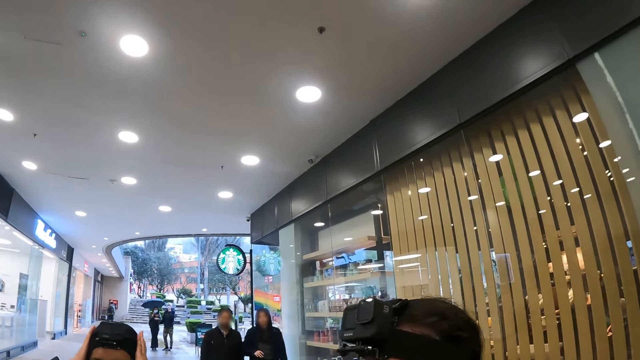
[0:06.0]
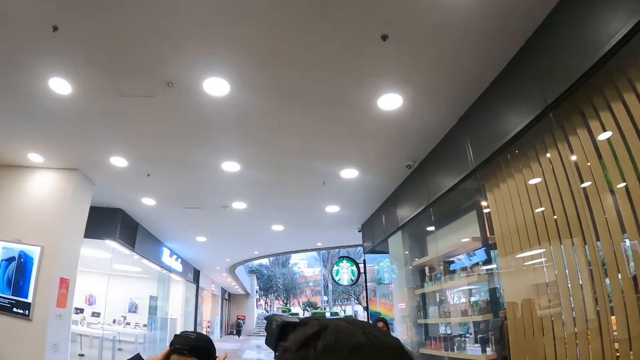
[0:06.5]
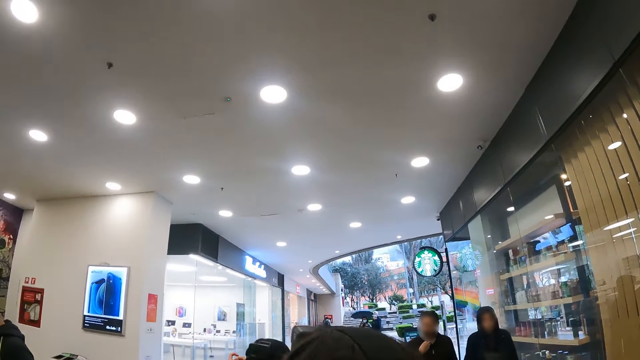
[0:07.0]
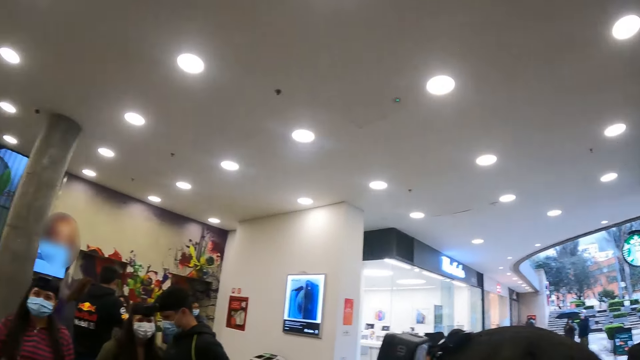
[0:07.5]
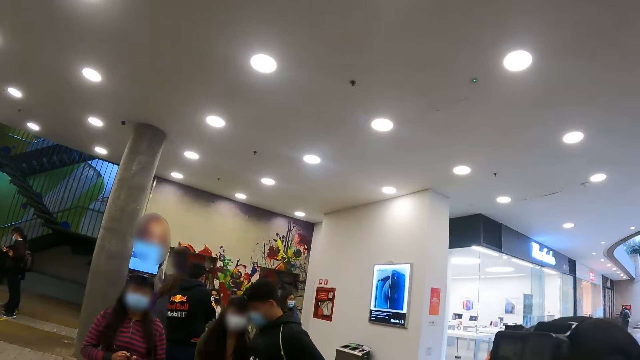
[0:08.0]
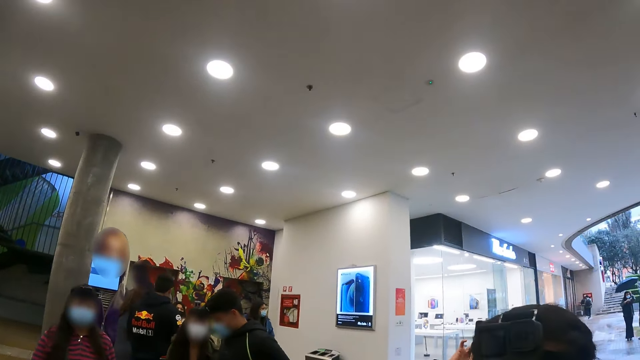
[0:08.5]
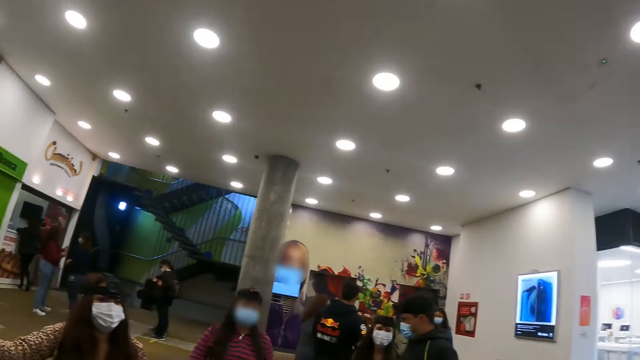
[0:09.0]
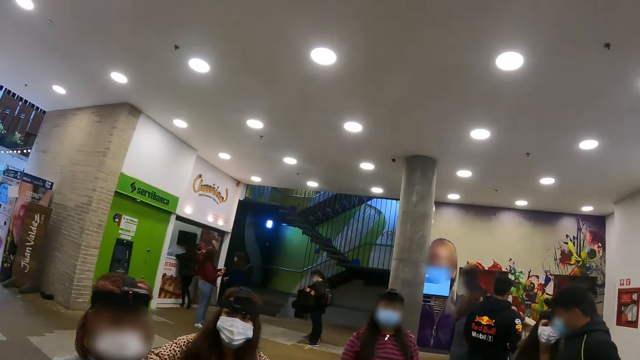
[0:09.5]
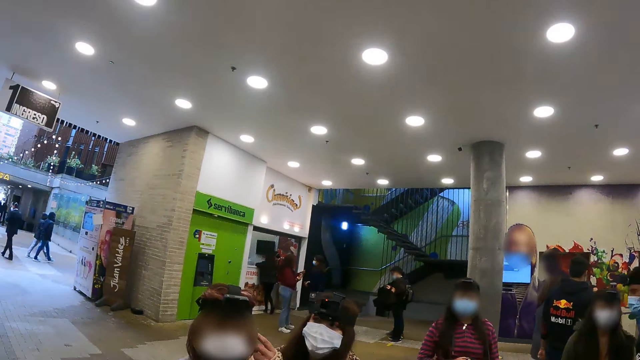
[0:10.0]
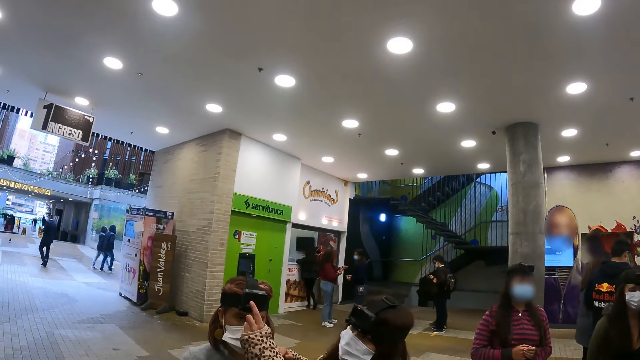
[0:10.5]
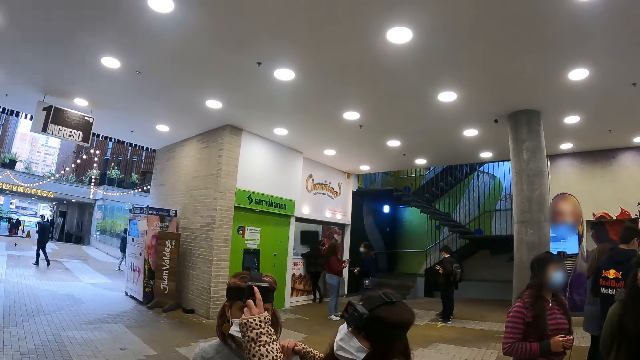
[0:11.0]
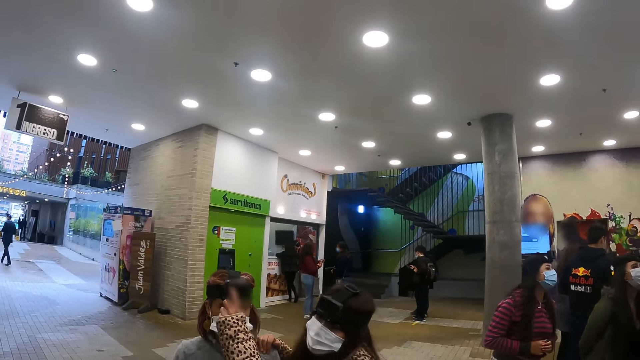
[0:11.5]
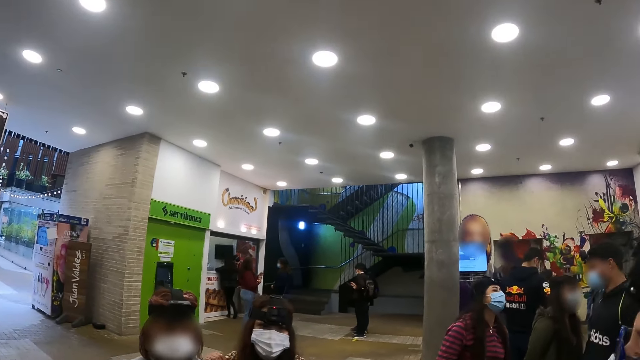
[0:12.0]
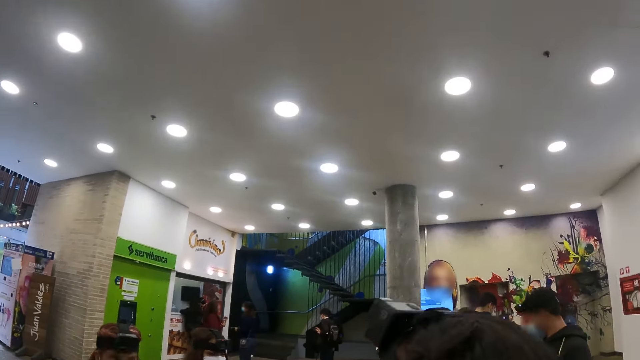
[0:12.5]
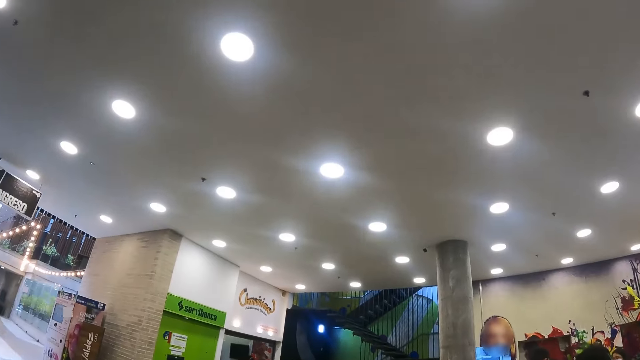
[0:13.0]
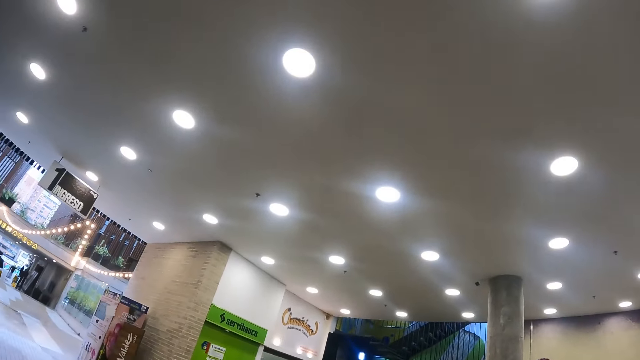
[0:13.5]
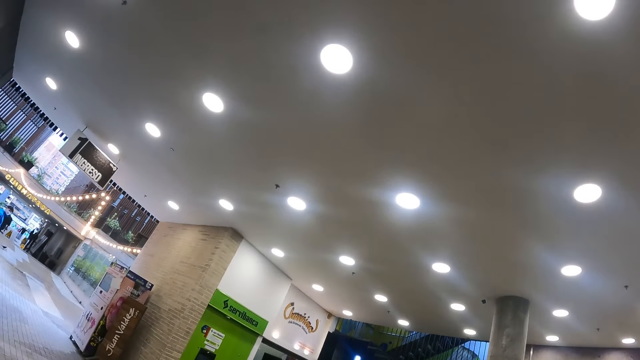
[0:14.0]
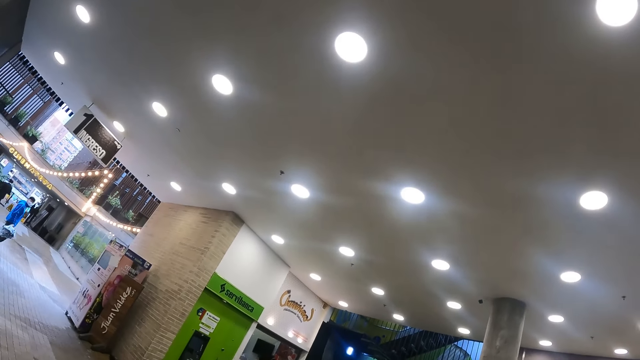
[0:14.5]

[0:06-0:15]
The camera wearer looks at the ceiling light. They look around the building.

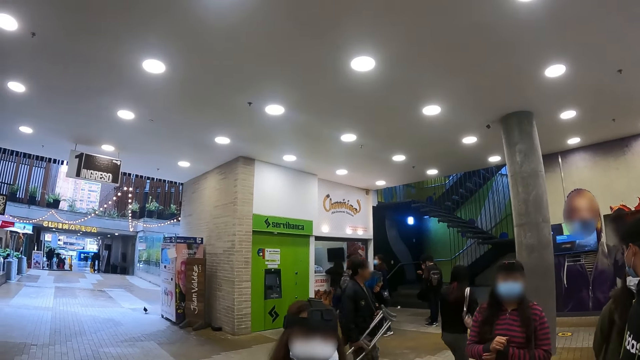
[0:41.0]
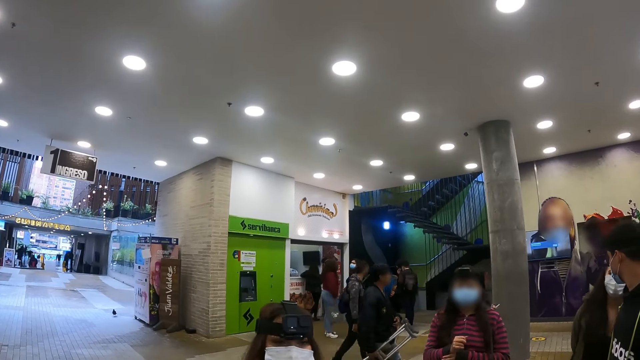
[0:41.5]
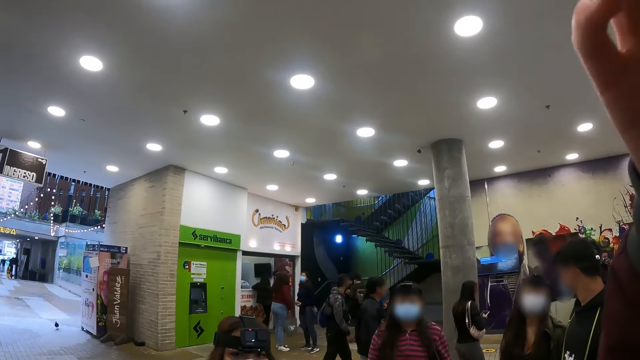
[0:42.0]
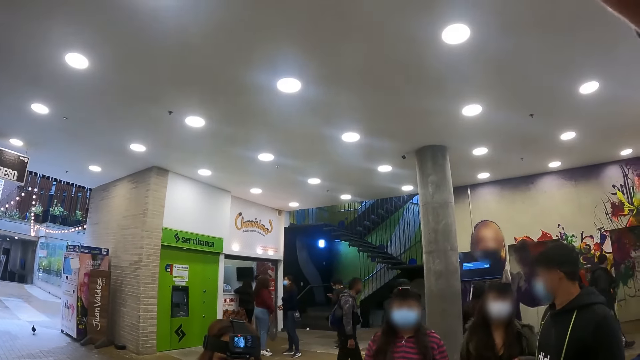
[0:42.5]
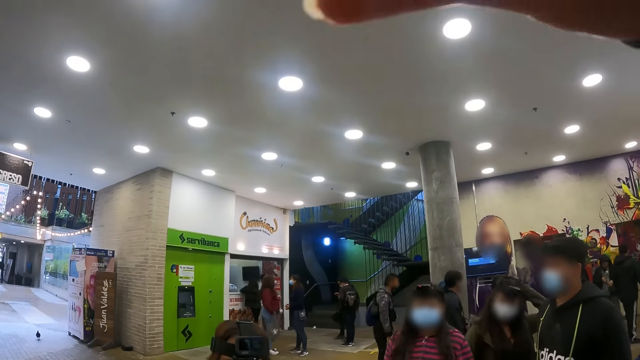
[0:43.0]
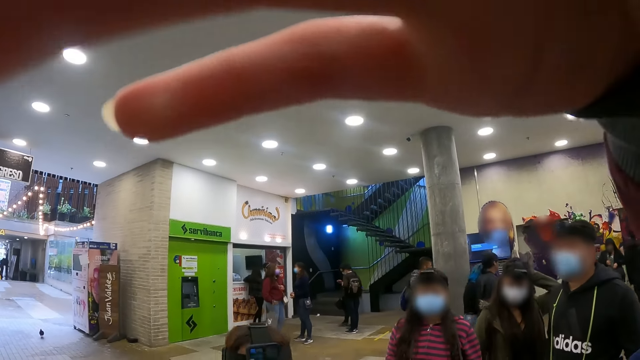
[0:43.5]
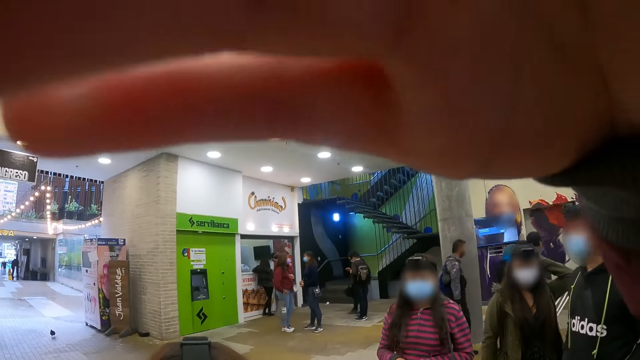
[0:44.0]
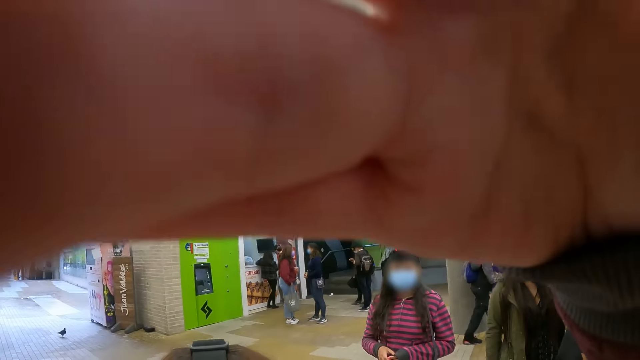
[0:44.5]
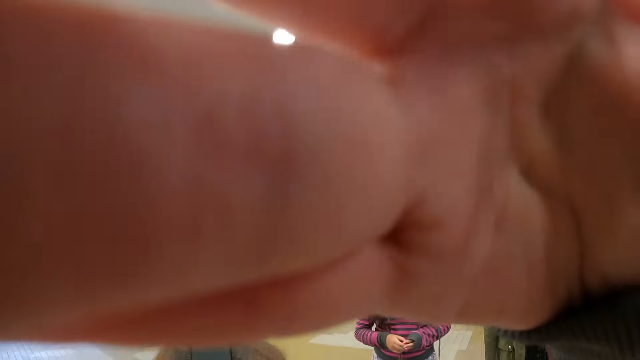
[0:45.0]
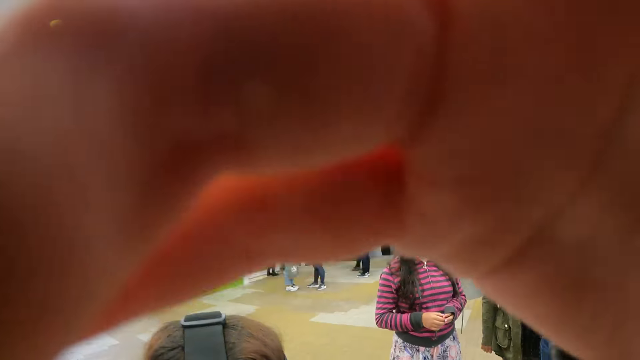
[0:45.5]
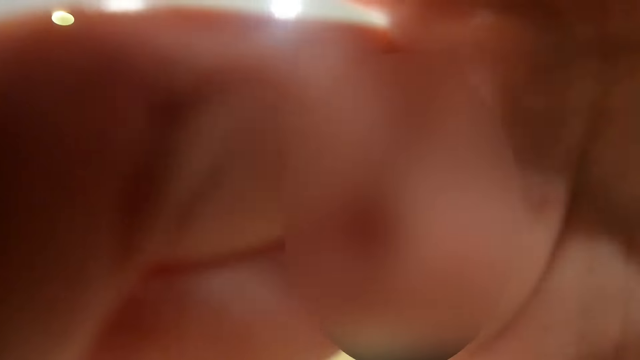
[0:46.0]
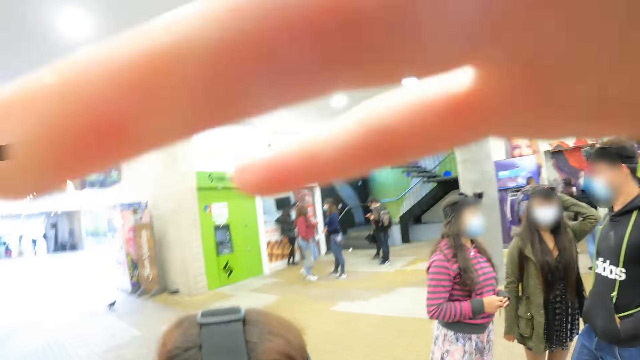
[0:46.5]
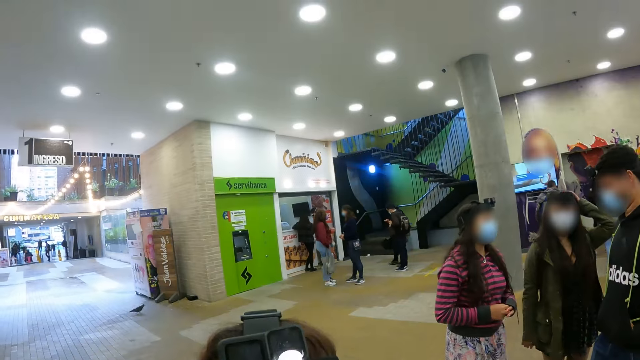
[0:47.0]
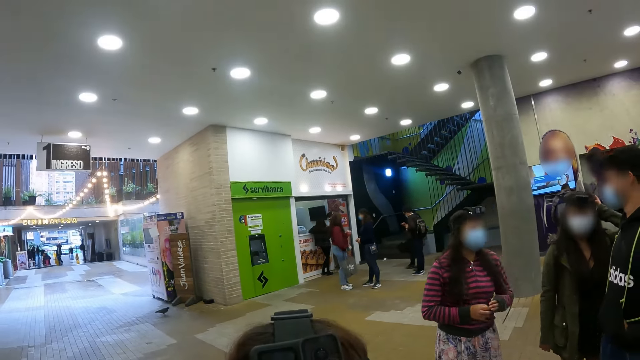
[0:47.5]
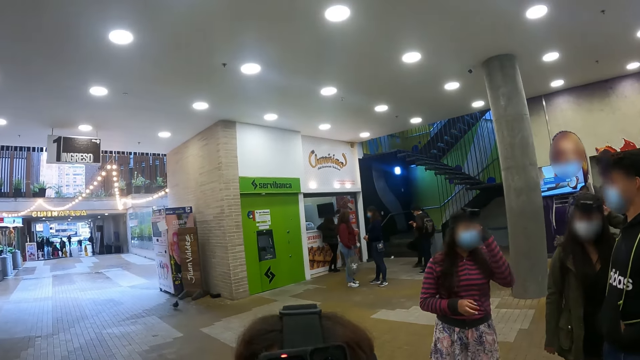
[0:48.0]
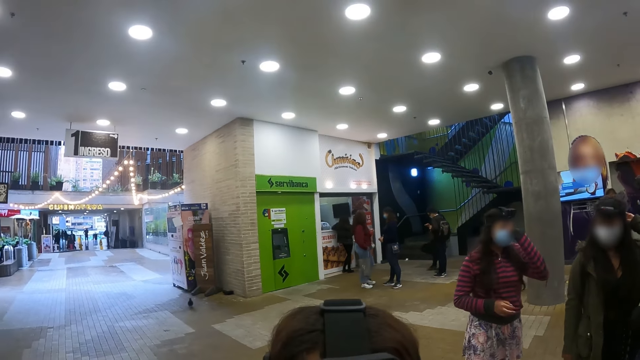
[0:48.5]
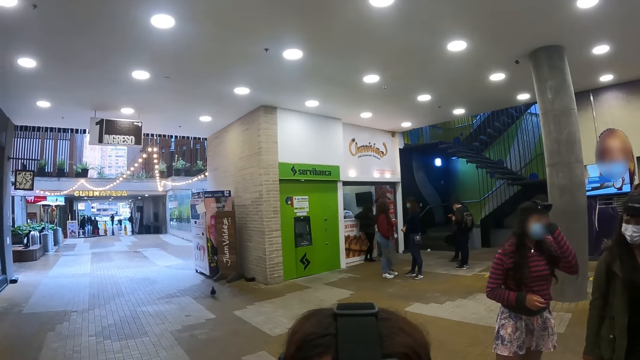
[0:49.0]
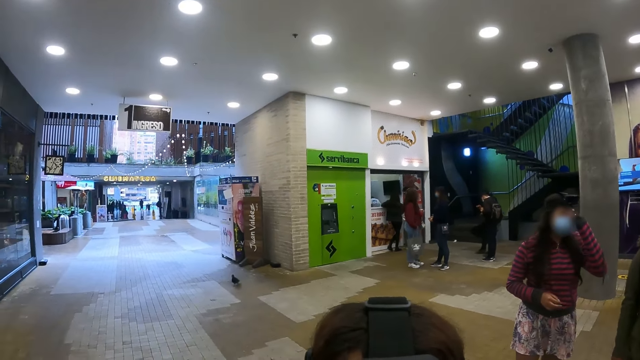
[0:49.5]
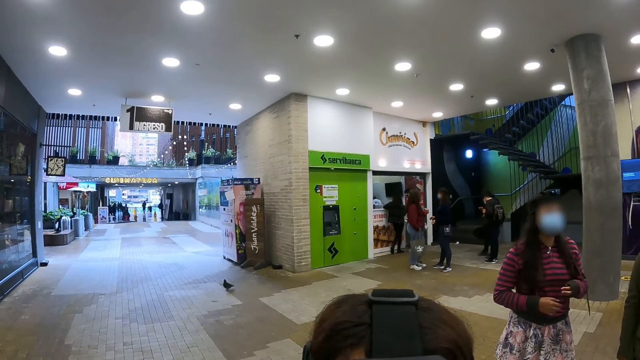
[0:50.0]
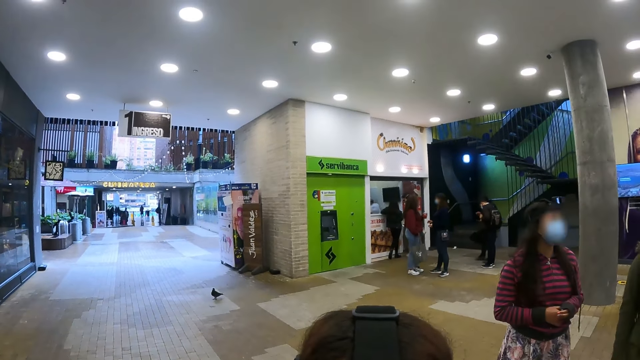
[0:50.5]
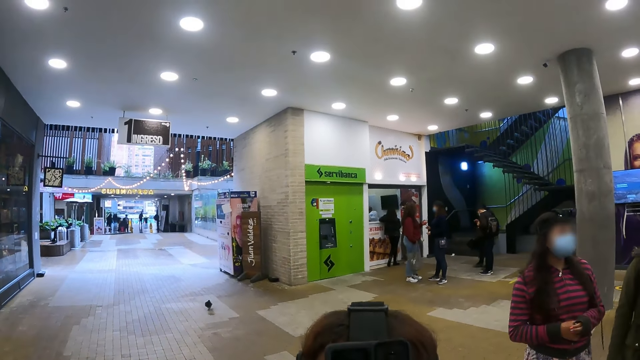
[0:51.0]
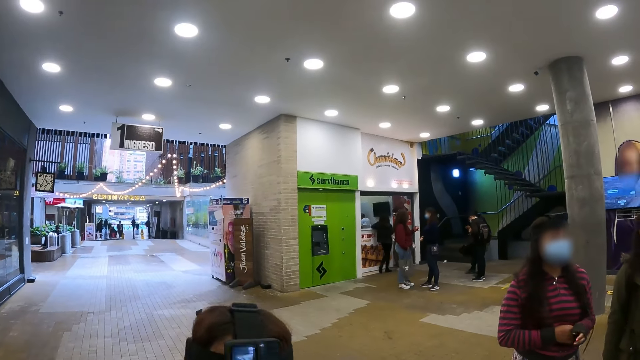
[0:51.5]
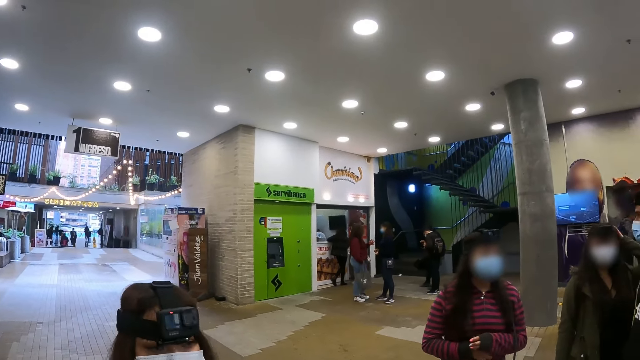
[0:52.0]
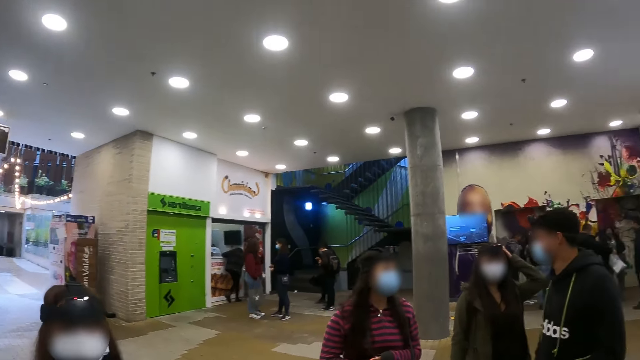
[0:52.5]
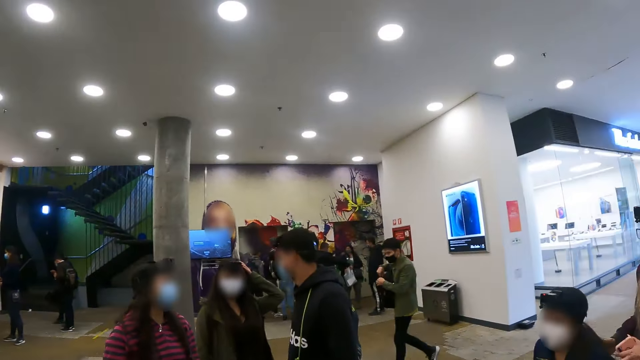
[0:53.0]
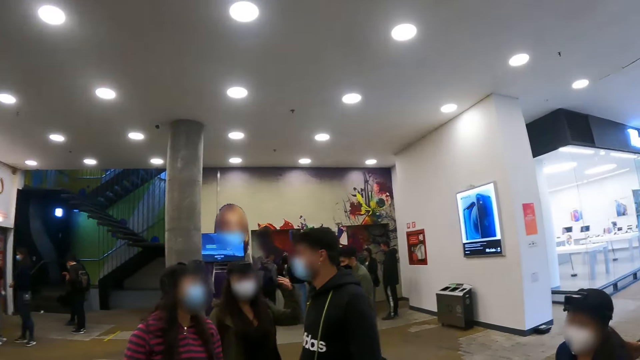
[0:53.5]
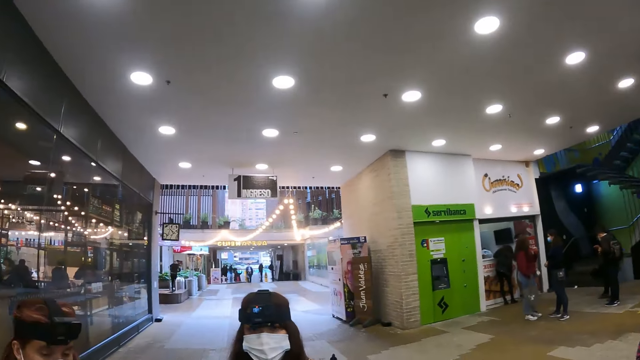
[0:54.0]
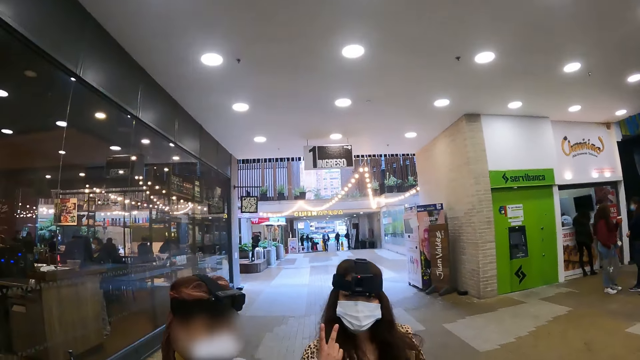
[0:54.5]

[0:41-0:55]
The camera wearer sets the camera well. They look at the people.
